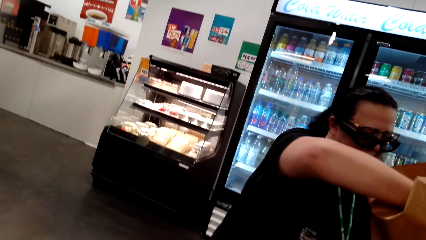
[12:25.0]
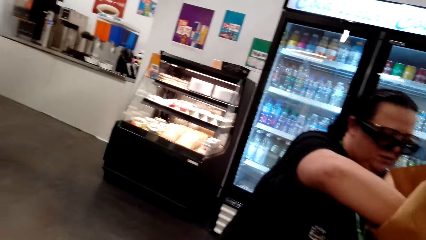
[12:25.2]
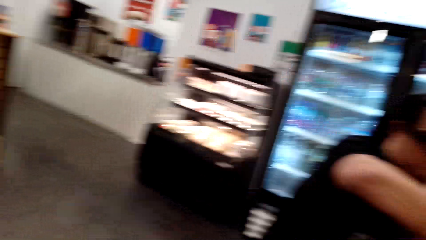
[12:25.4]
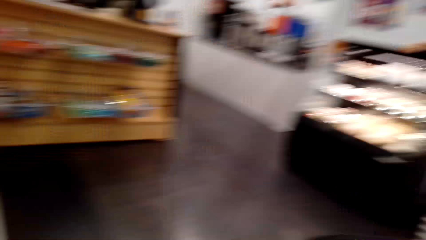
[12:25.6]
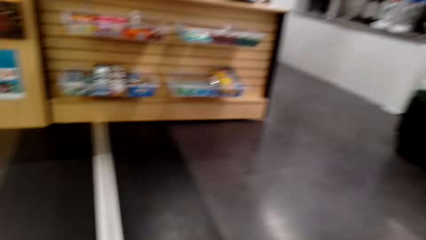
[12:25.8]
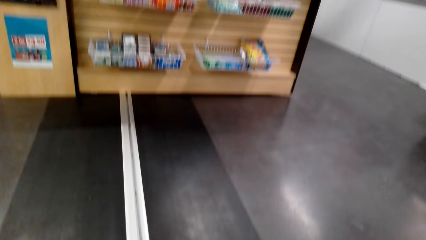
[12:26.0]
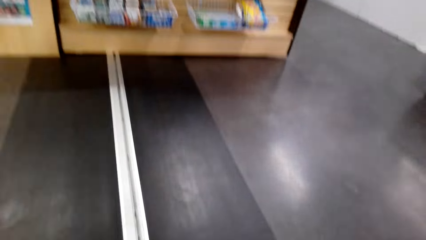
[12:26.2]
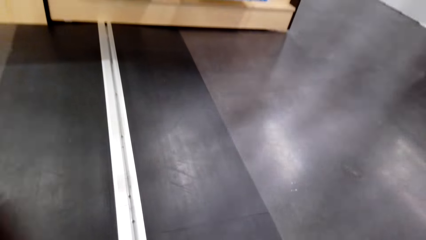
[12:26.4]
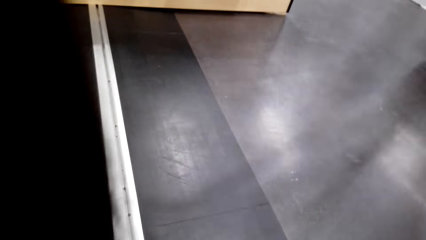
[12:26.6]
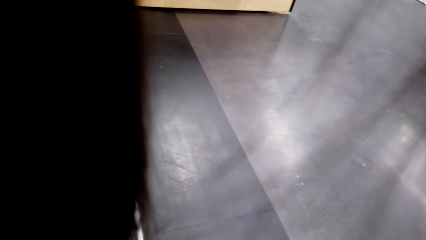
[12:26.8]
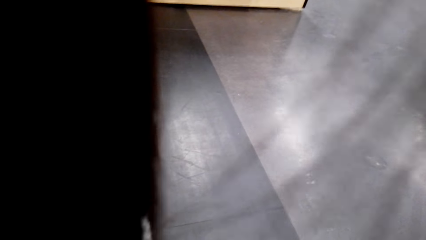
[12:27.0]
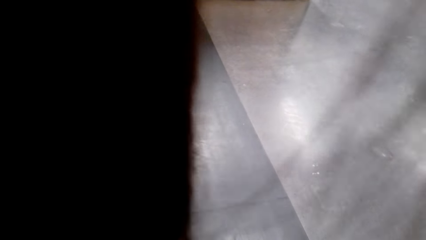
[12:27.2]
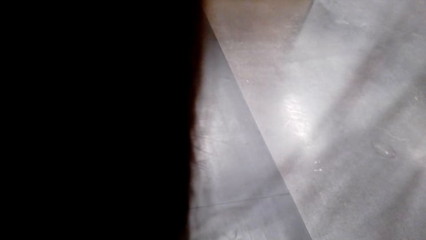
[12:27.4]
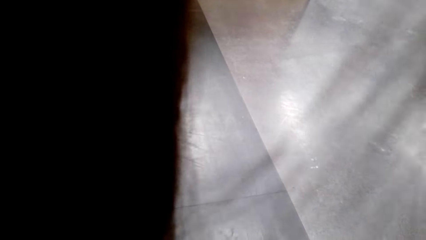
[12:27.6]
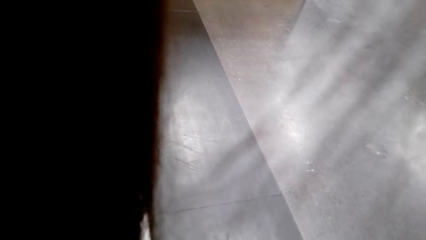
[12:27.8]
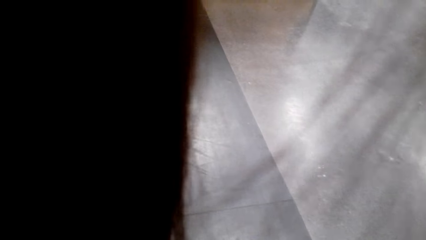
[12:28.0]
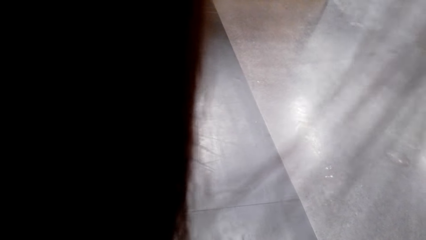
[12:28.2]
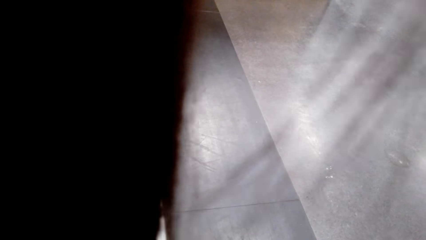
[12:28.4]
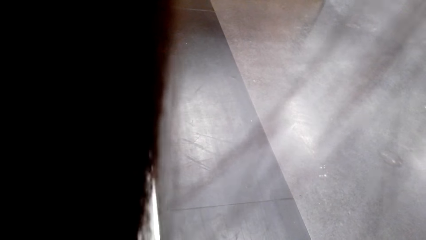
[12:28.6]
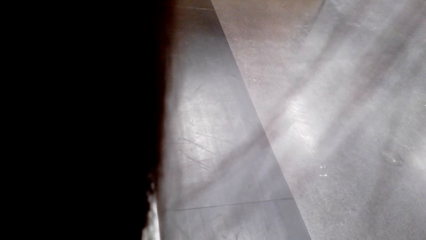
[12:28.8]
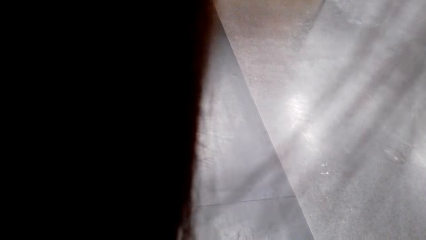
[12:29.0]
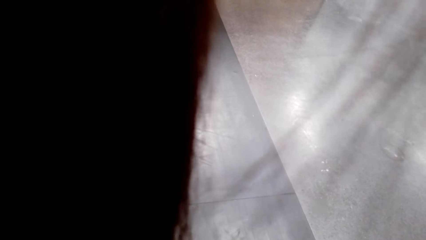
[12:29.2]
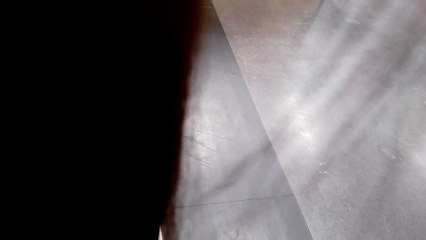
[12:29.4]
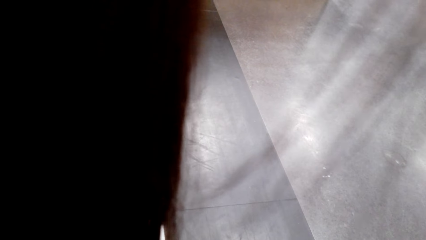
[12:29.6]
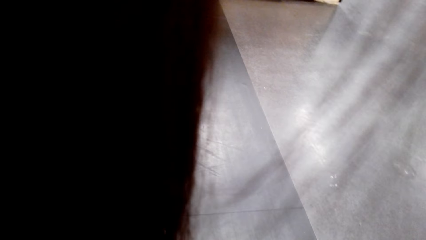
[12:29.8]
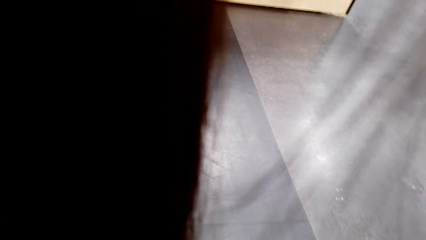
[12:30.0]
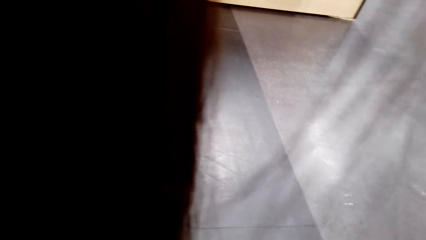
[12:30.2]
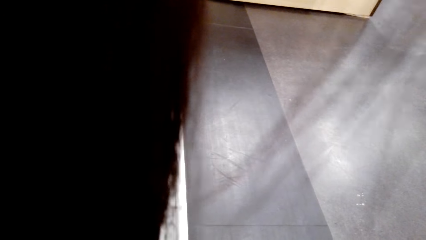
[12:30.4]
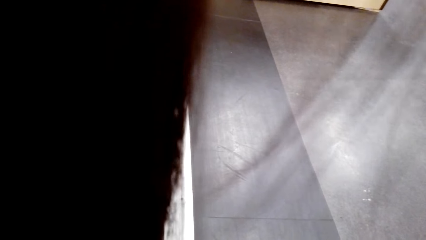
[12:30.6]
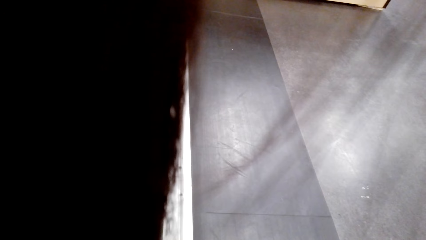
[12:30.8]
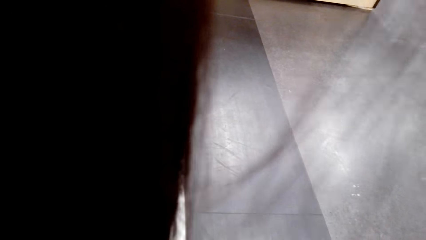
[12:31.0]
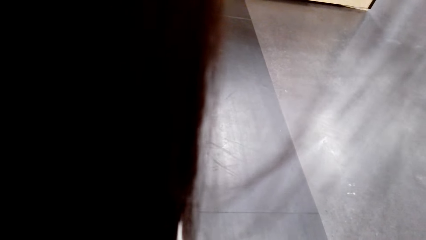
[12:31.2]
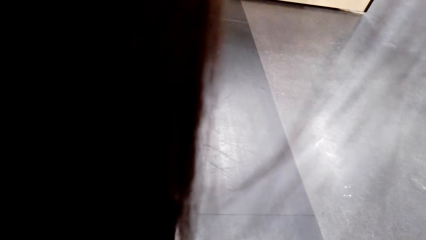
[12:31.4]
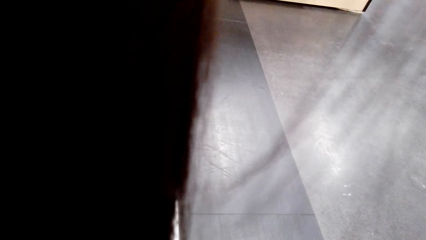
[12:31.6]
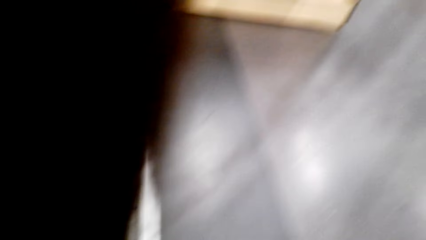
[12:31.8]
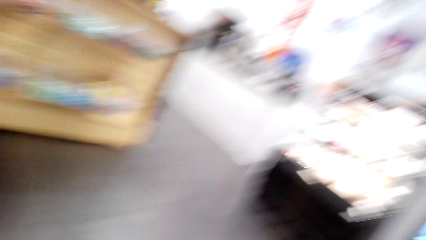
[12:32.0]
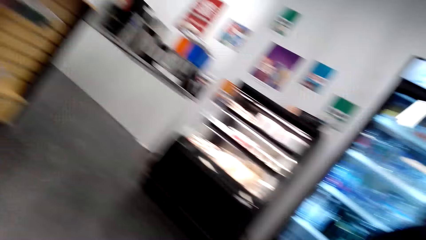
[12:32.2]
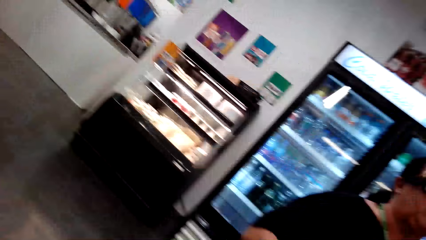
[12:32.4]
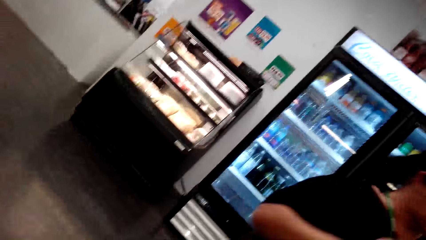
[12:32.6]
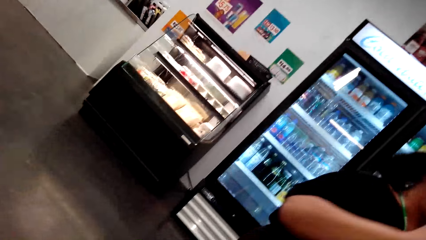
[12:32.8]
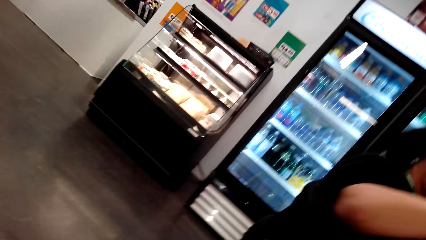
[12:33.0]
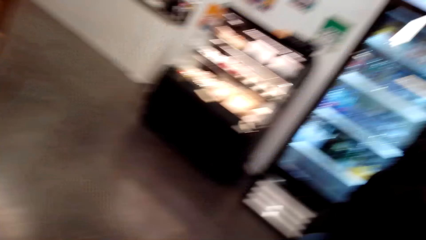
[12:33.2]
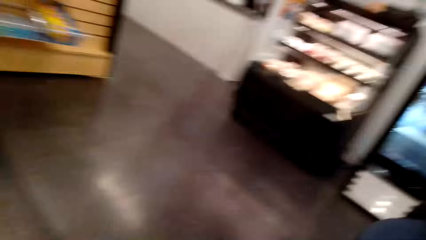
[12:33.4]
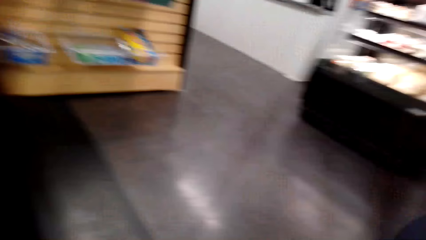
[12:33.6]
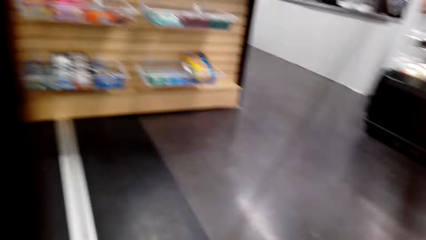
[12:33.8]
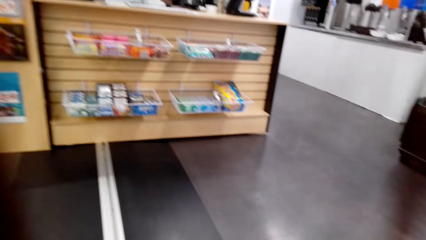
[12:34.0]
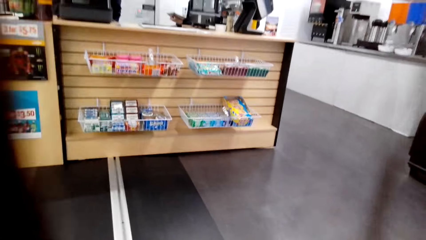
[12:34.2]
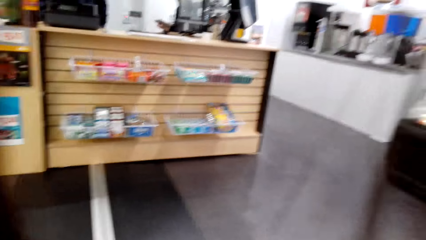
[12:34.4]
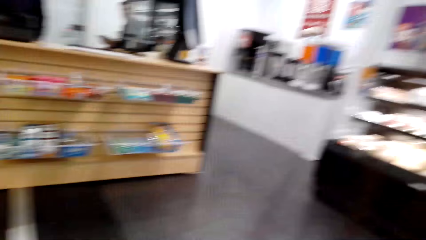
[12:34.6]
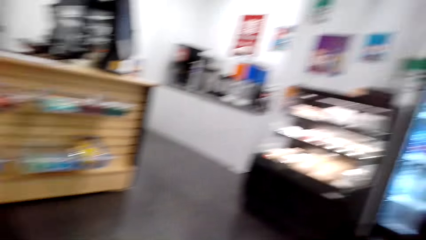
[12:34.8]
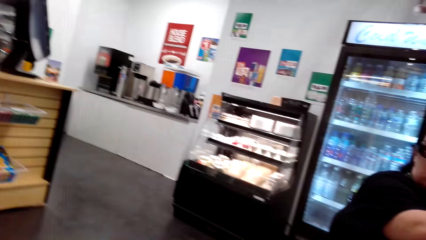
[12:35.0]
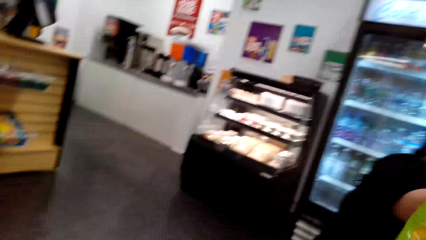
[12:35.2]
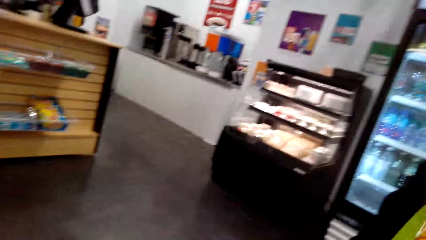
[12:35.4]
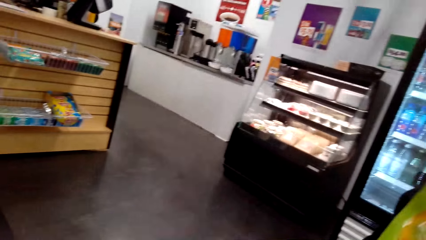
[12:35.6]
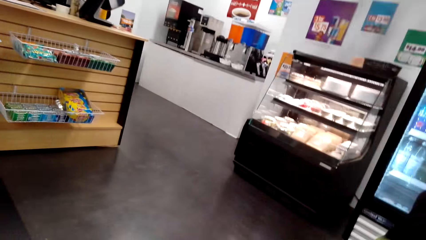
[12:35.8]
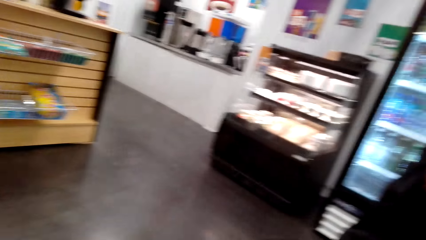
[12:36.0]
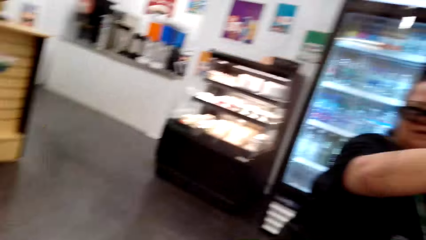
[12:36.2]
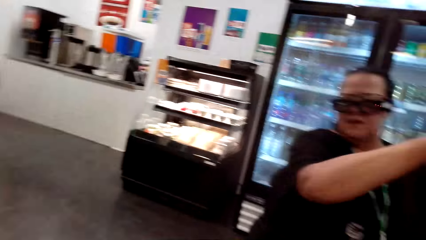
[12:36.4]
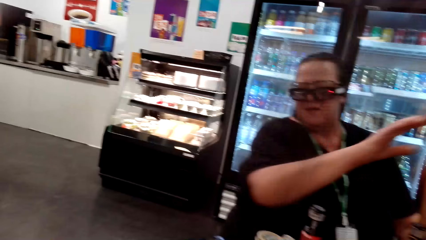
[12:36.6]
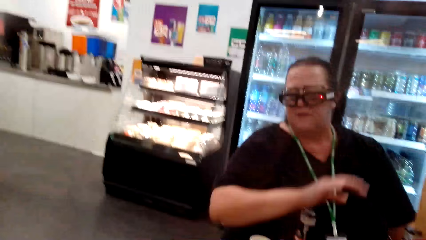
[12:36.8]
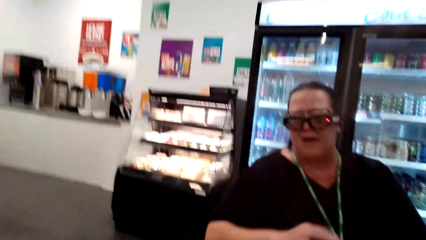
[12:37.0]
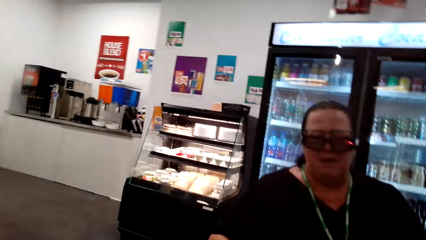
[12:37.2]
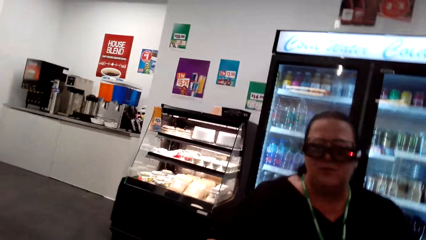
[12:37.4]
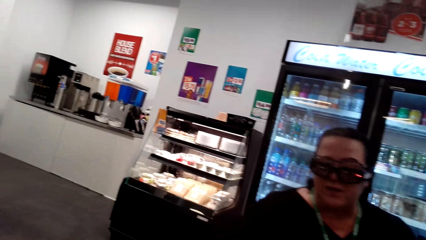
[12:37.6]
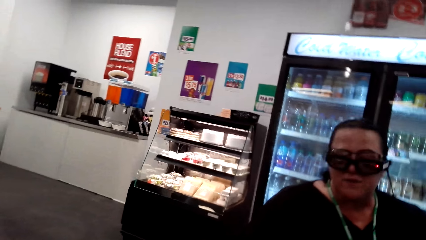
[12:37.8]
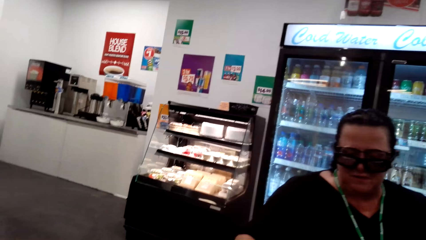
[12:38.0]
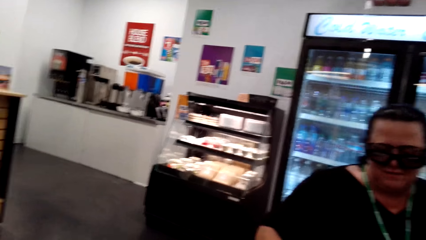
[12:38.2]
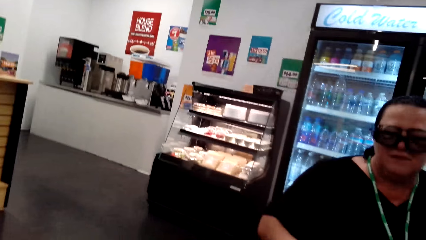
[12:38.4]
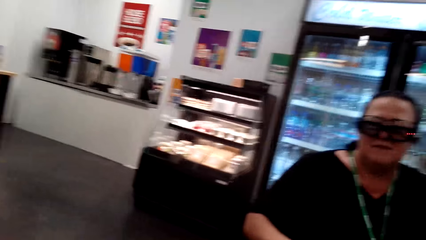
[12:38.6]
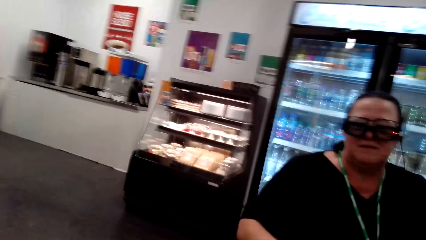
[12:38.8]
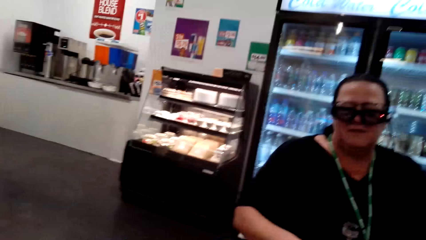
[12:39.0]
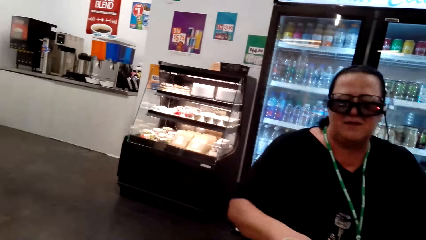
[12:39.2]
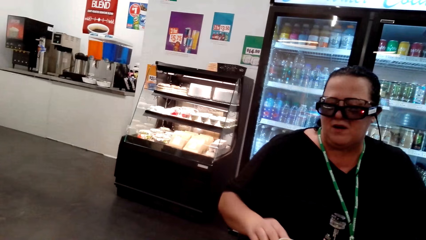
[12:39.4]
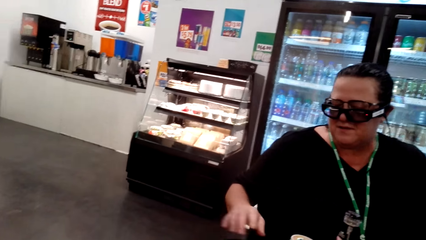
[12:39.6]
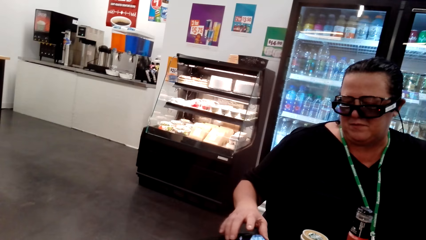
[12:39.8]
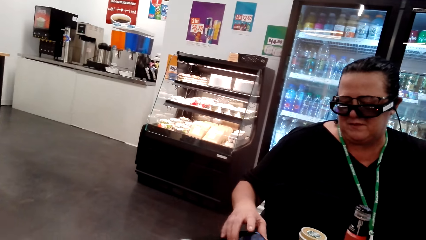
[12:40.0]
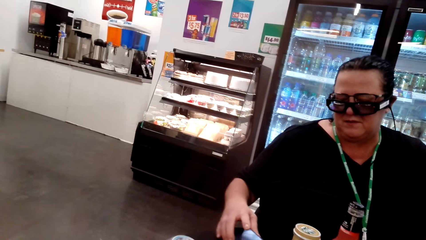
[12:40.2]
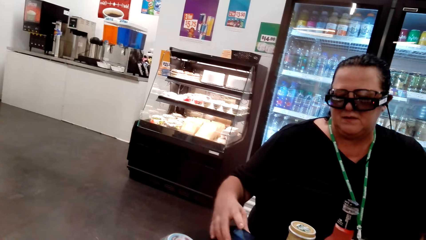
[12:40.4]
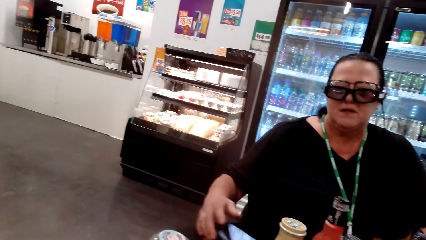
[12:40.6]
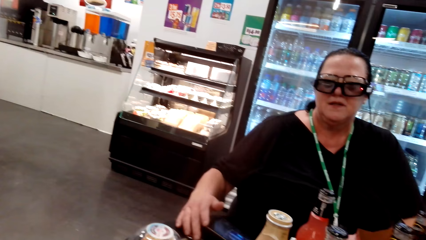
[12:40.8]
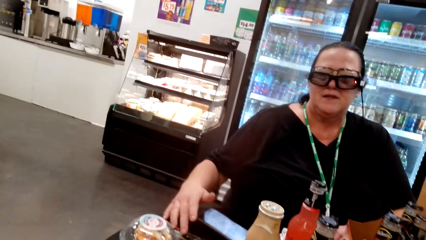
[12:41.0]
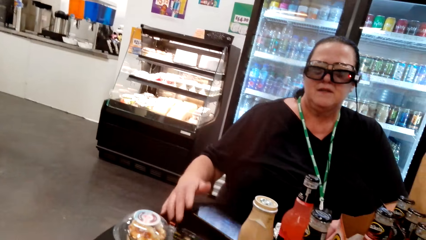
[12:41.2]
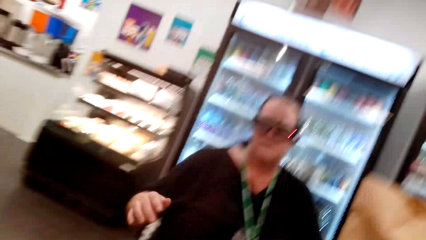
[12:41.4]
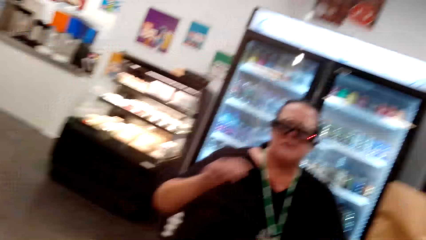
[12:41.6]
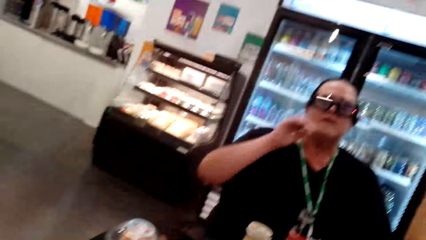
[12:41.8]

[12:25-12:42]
The woman places her hand on the bag. The camera wearer looks around the supermarket. They converse with the woman. They look around the shop. They converse with the woman. The woman drops her hand from the bag. She converses with the camera wearer. The camera wearer converses with the woman. The woman holds her phone.
